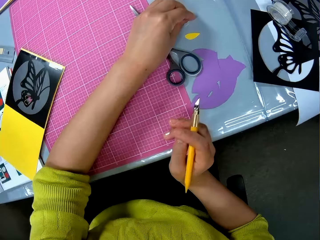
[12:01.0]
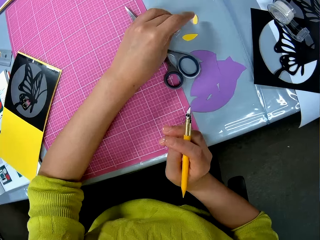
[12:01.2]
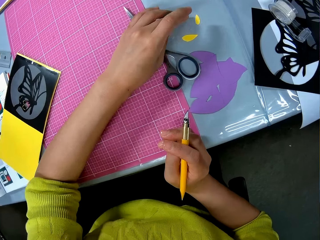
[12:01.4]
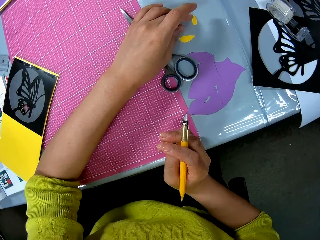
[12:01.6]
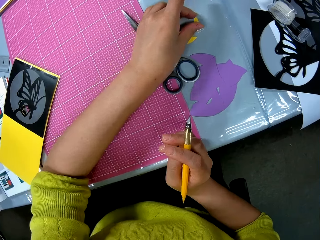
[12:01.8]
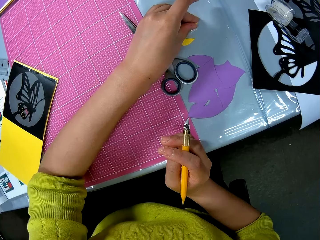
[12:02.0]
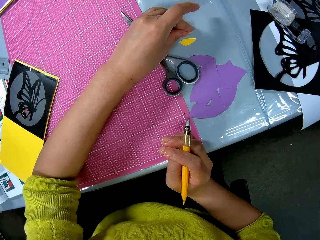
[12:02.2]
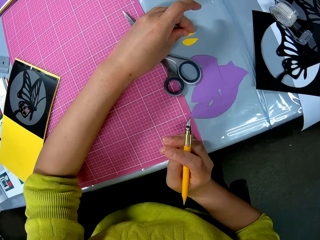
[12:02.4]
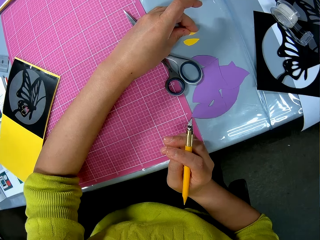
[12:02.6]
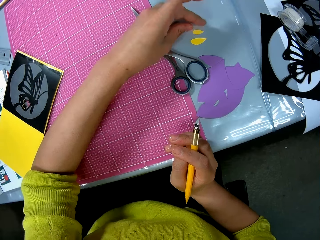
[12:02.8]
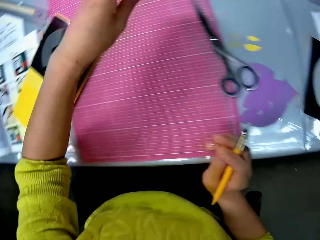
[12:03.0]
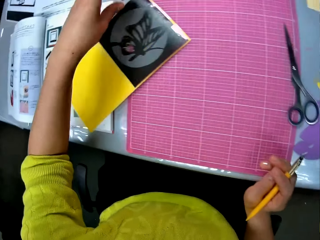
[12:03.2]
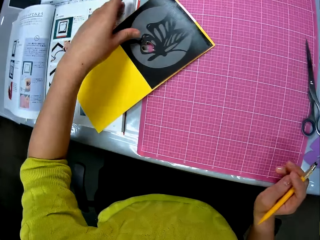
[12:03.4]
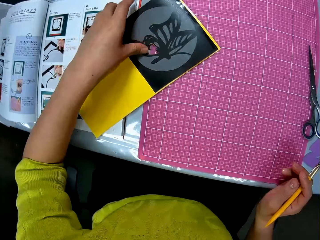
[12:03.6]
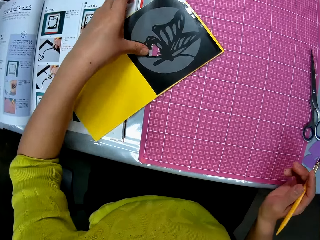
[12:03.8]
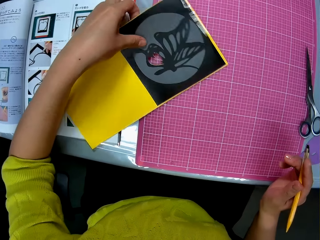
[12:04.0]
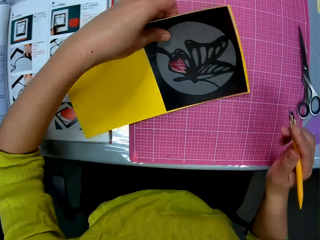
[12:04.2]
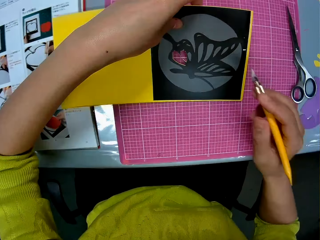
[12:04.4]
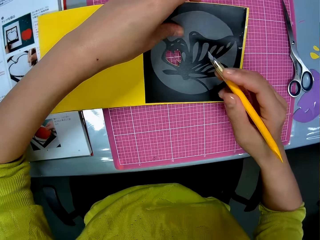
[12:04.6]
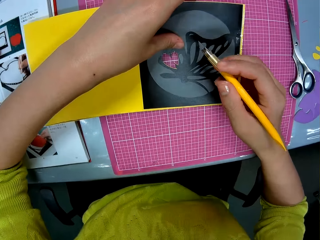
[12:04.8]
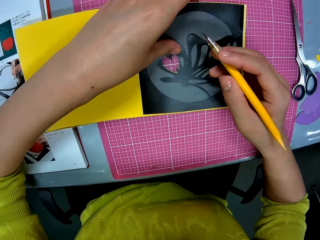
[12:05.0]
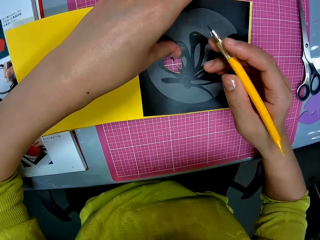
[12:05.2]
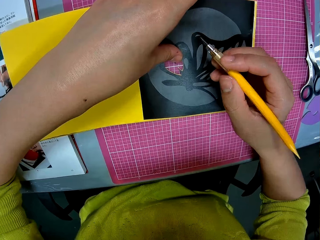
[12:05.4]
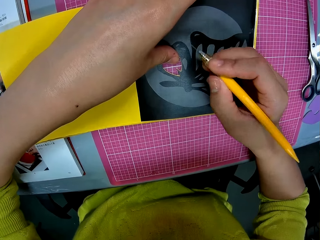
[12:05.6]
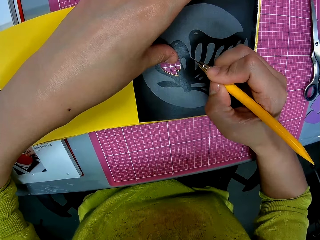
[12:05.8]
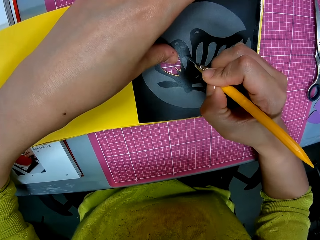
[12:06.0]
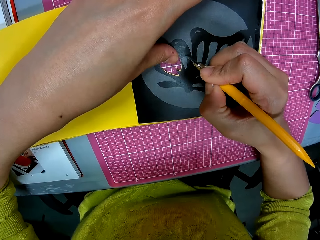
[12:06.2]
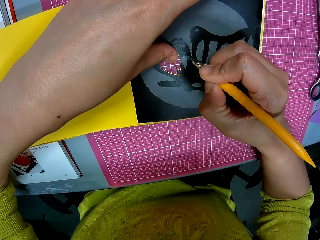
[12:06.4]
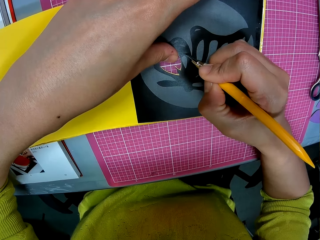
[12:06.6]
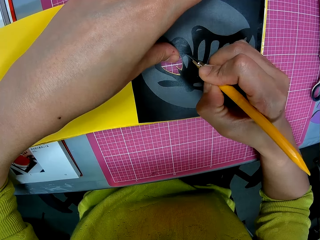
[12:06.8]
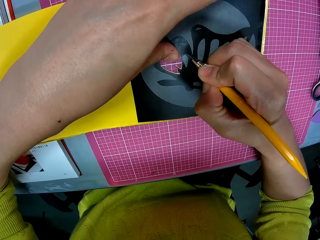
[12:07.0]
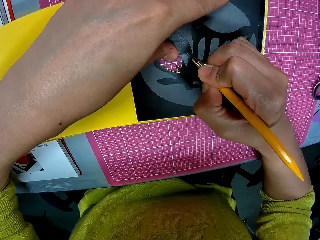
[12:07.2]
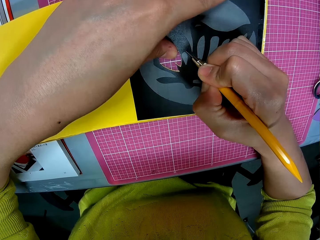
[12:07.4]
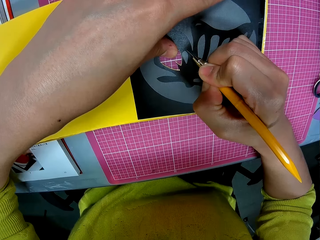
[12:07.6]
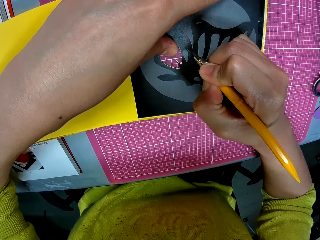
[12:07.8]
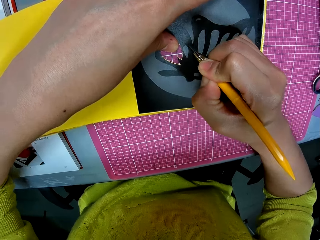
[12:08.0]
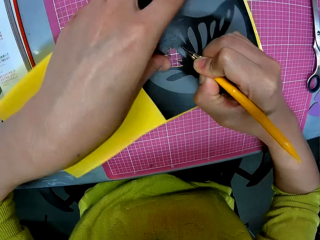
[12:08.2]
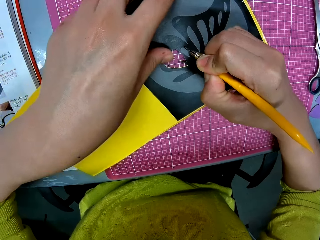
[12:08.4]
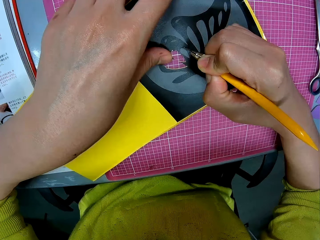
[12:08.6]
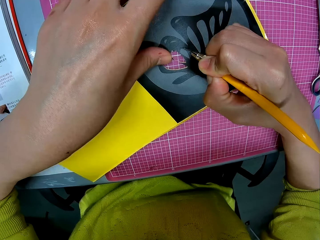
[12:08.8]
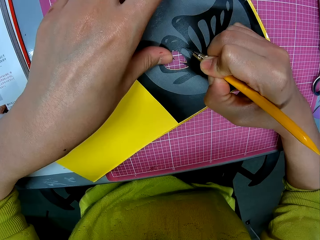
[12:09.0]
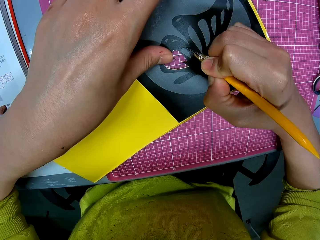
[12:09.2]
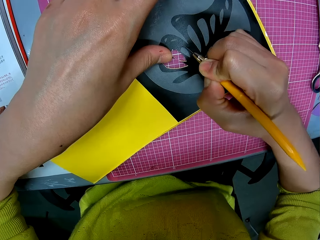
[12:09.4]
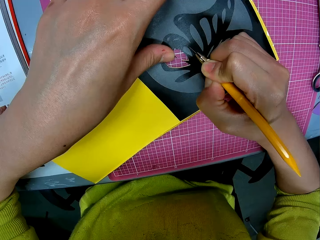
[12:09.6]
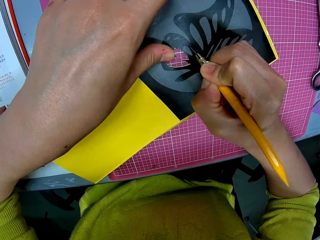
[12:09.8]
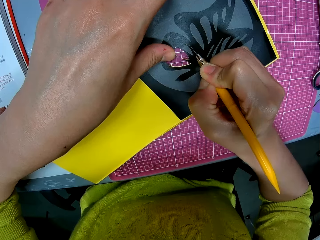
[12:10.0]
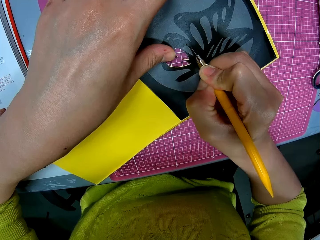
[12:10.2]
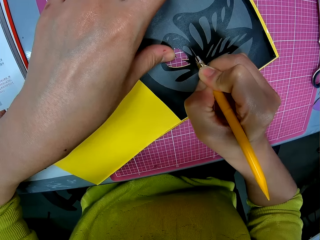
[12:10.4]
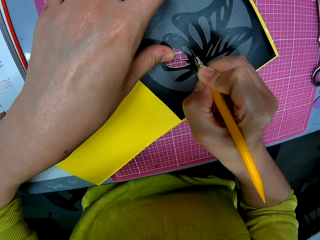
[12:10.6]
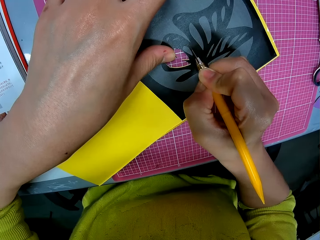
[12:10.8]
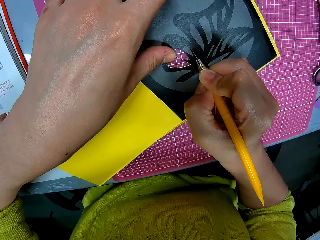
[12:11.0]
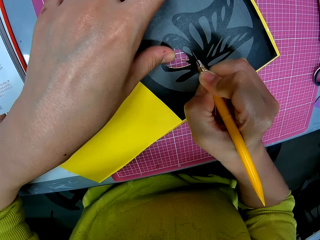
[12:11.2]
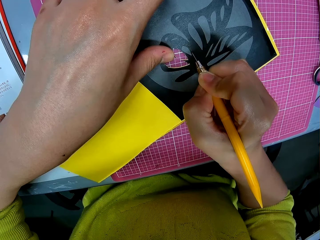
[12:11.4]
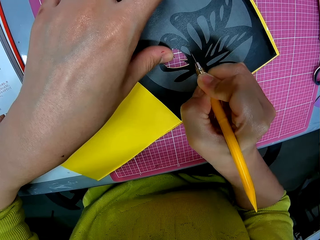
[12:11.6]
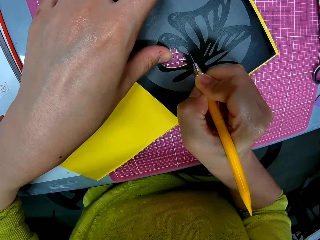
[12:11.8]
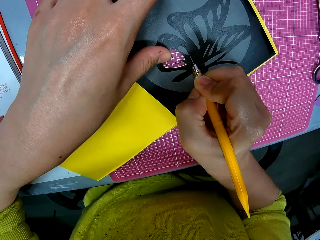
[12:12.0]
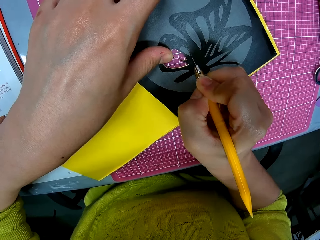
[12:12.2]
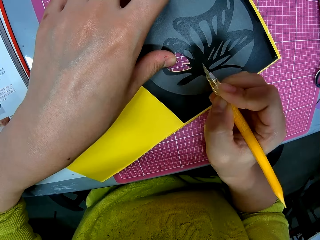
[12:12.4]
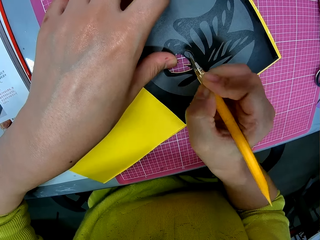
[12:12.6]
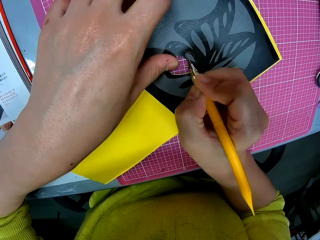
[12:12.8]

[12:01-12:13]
The camera wearer puts down the piece of the cutting paper template. She moves the piece of the cutting paper template. She moves the cutting paper template. She adjusts the papercraft with her left hand. She cuts out the butterfly print on the papercraft with the craft knife in her right hand. She adjusts the cutting paper template. She shapes the cutting paper template with the craft knife.

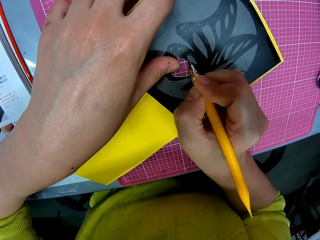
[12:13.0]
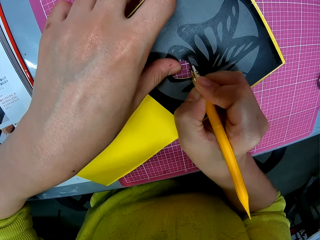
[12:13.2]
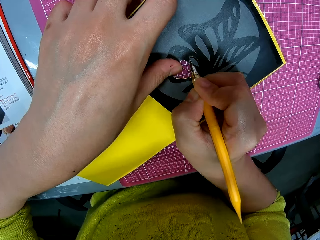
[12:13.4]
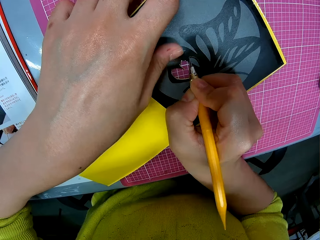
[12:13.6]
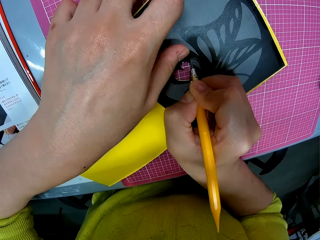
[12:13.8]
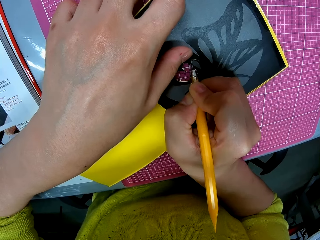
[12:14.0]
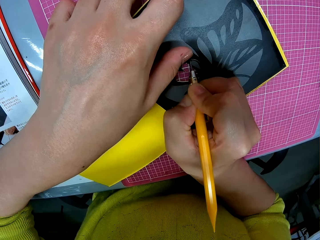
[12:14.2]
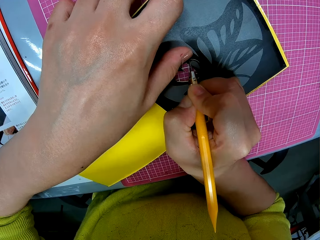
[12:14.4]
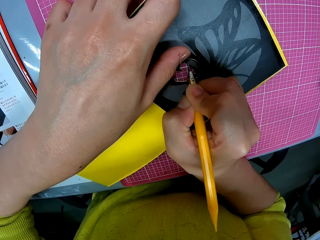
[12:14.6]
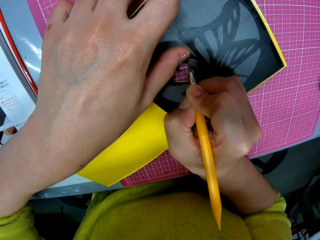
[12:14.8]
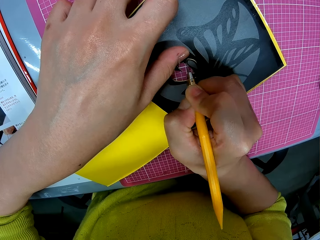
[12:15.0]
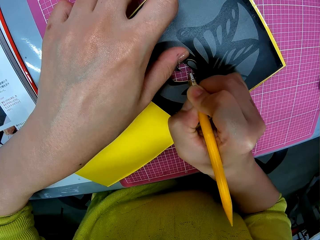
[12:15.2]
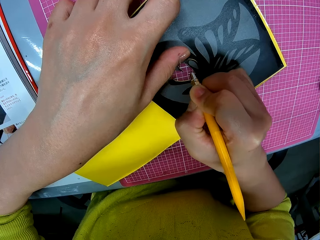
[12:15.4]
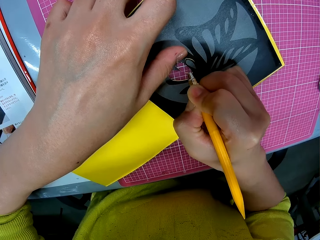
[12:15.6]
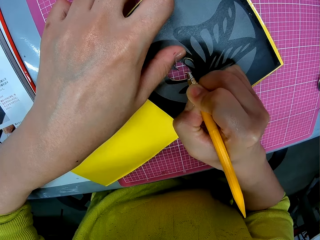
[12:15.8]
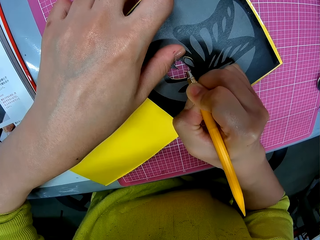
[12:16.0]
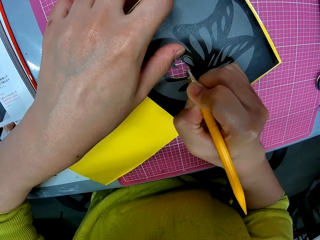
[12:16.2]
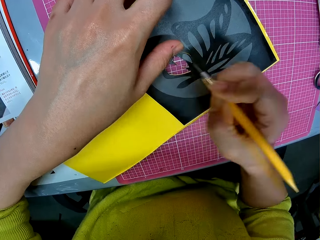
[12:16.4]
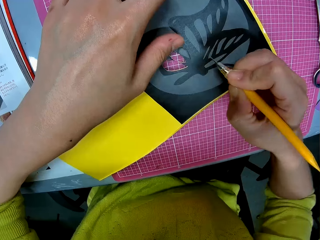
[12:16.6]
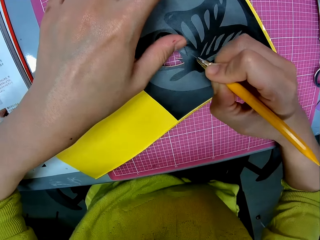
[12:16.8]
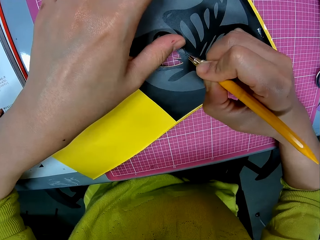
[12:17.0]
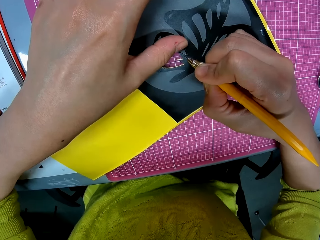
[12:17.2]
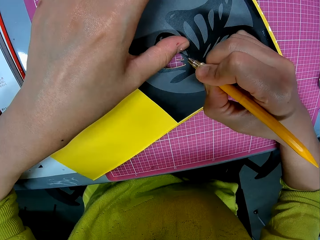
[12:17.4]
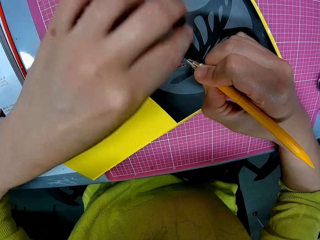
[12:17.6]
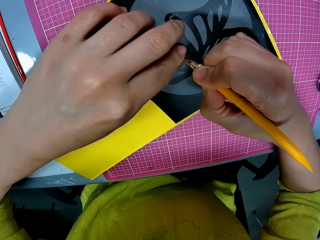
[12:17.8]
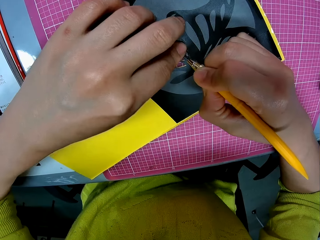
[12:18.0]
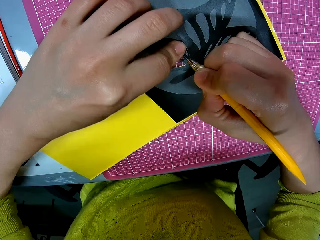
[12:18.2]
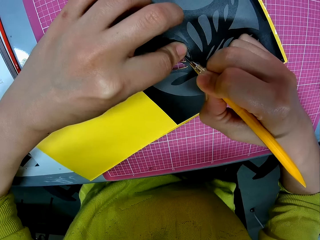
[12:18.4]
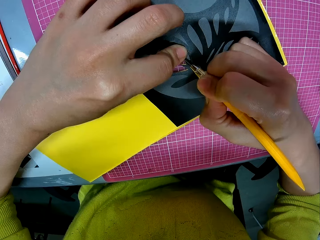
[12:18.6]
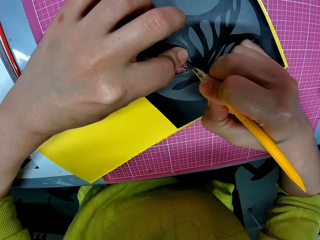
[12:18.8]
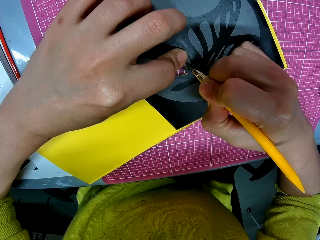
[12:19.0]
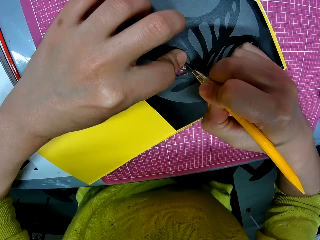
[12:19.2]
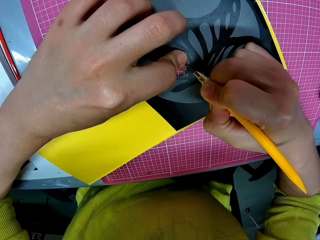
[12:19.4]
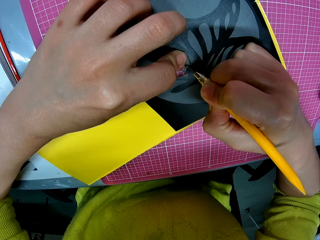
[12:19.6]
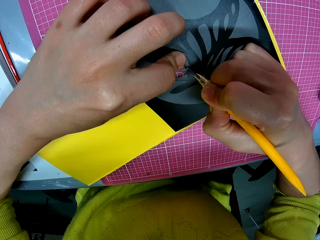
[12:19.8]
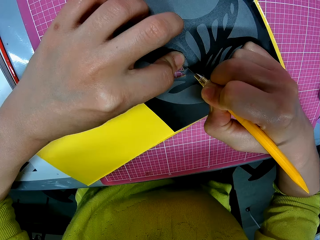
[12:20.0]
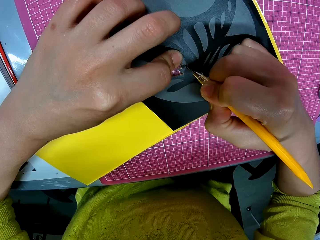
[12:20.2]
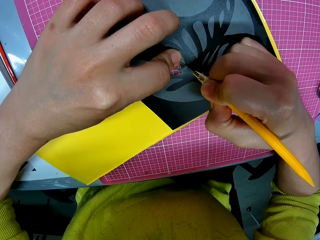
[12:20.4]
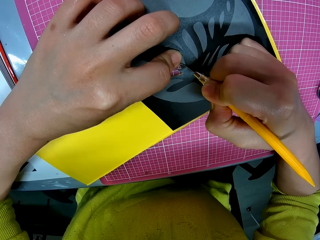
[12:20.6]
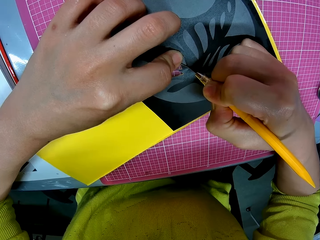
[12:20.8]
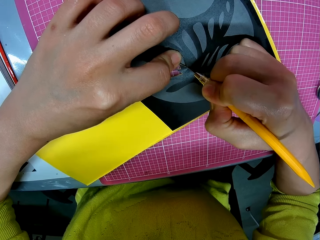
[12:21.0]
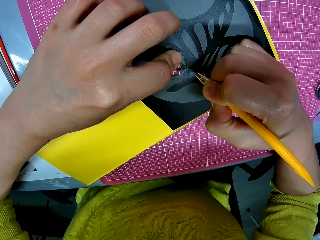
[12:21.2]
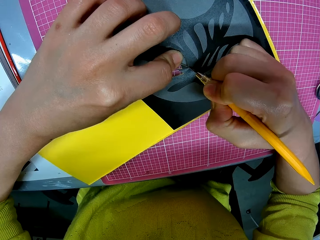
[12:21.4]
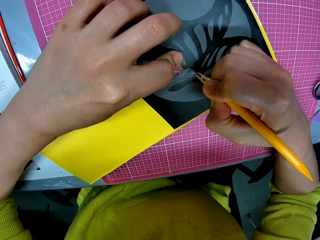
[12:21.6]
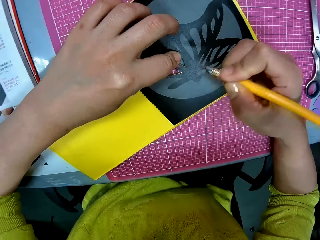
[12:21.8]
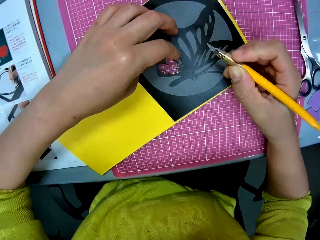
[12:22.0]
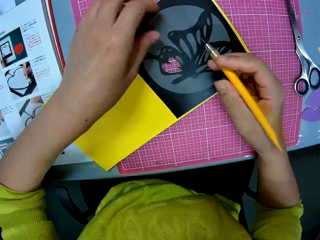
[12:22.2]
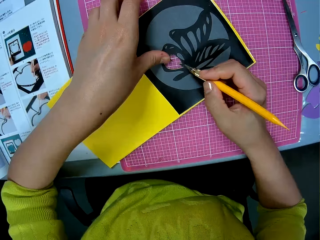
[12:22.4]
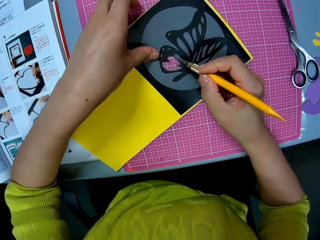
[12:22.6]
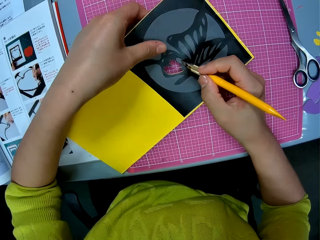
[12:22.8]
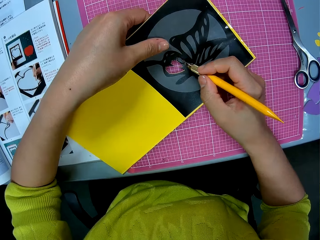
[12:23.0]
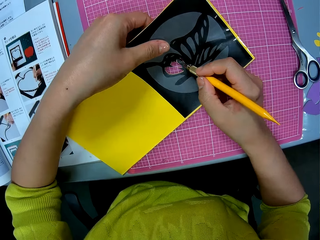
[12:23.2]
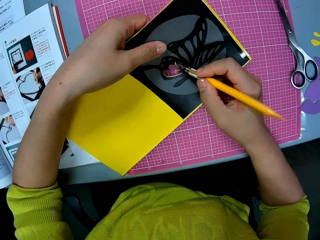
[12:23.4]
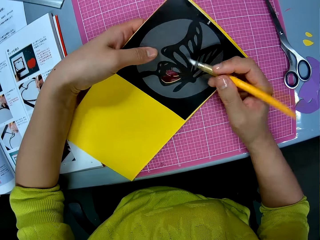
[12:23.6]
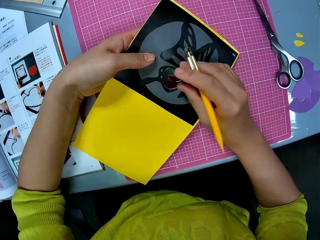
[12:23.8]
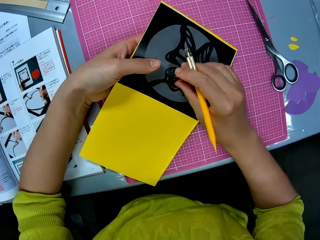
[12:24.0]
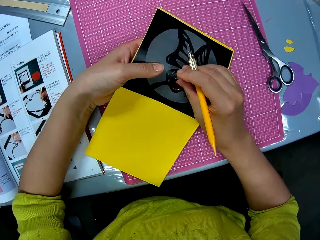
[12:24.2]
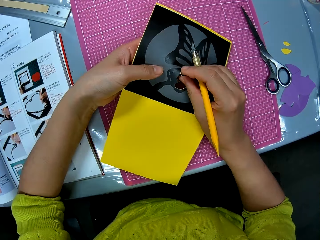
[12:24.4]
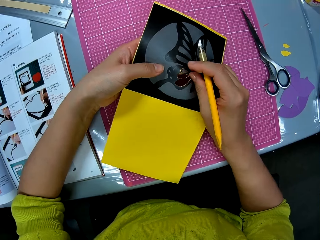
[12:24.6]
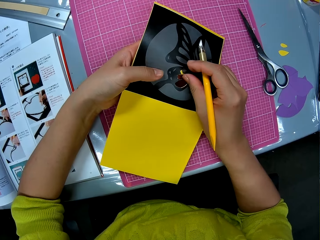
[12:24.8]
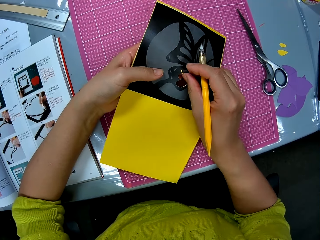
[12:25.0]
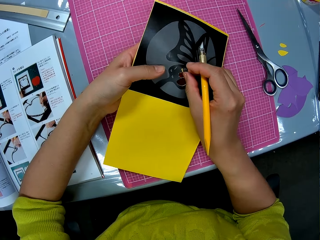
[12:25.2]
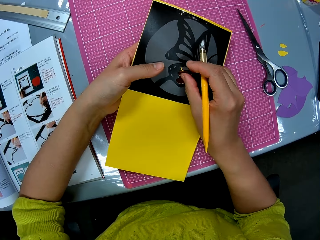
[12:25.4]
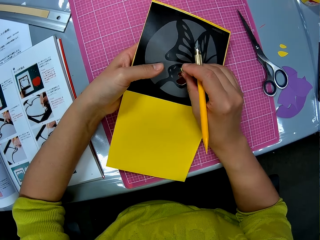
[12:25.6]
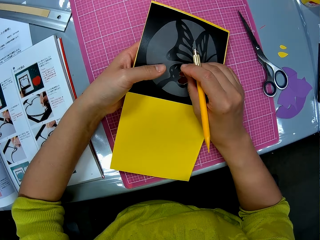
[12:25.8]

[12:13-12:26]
The camera wearer holds the cutting paper template. They remove the cutout or piece of the cutting paper template from the papercraft.
